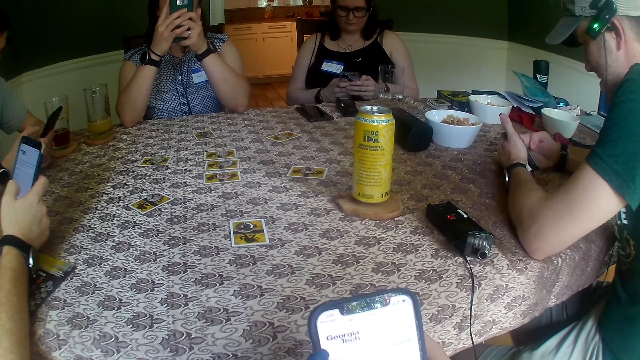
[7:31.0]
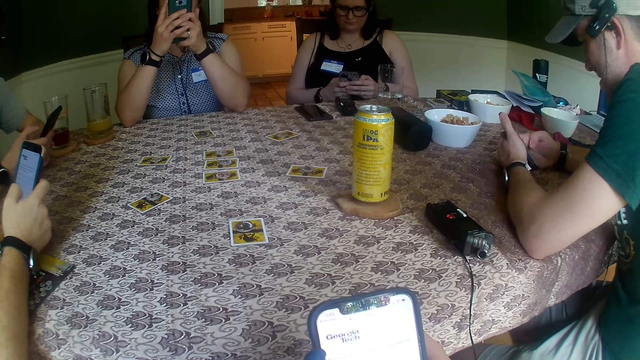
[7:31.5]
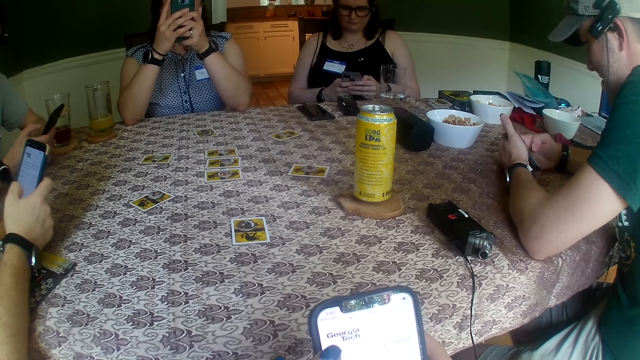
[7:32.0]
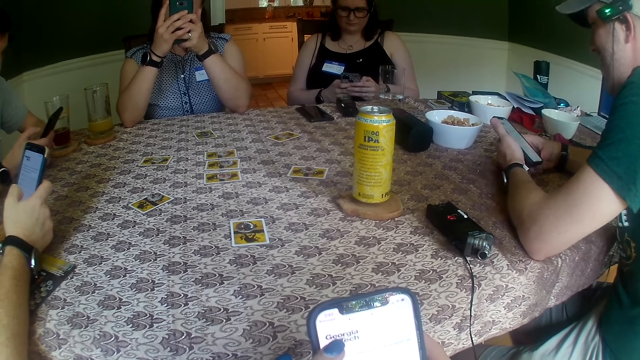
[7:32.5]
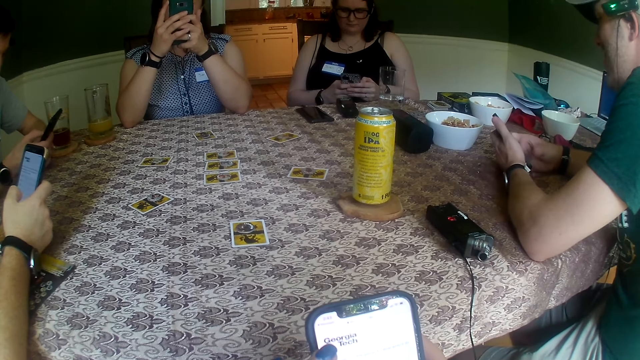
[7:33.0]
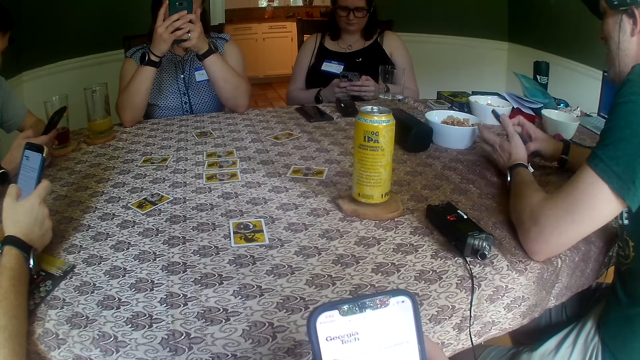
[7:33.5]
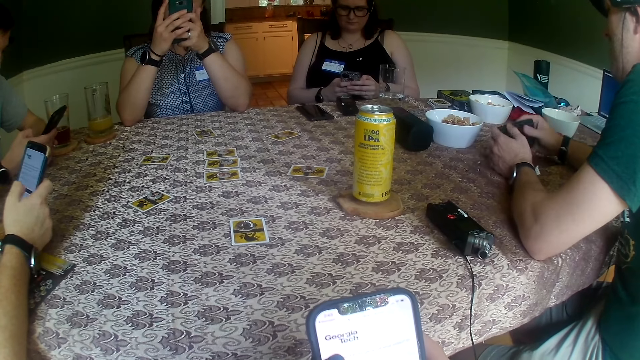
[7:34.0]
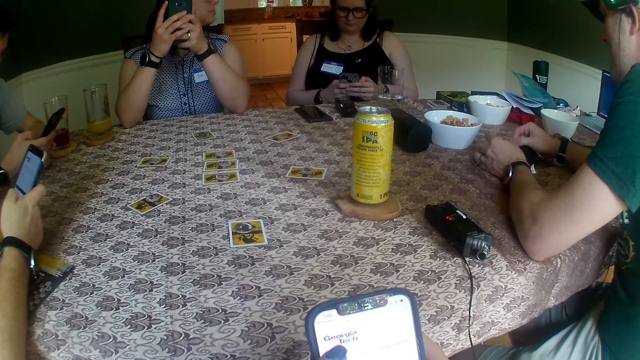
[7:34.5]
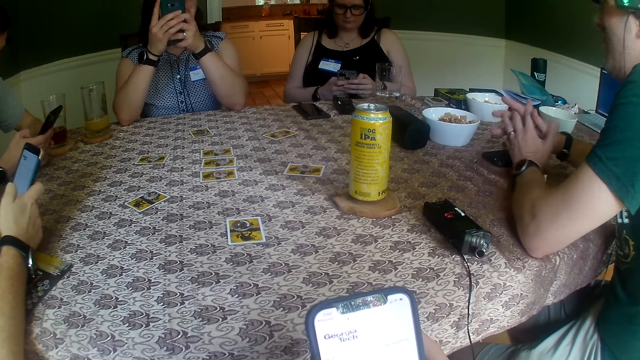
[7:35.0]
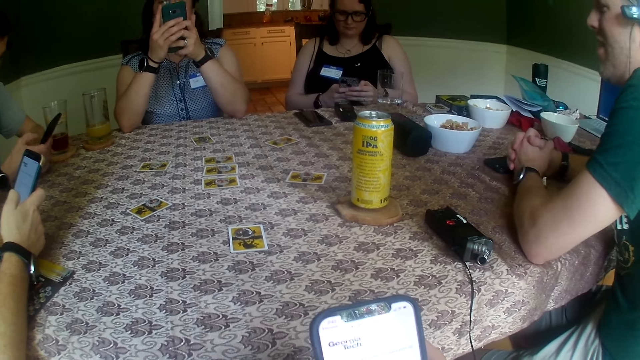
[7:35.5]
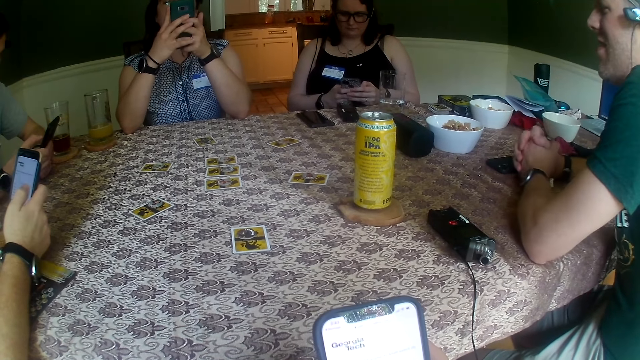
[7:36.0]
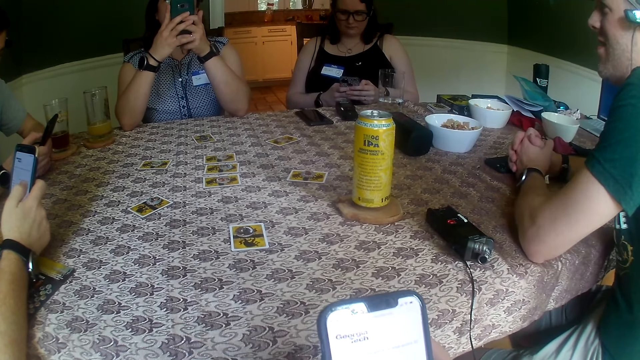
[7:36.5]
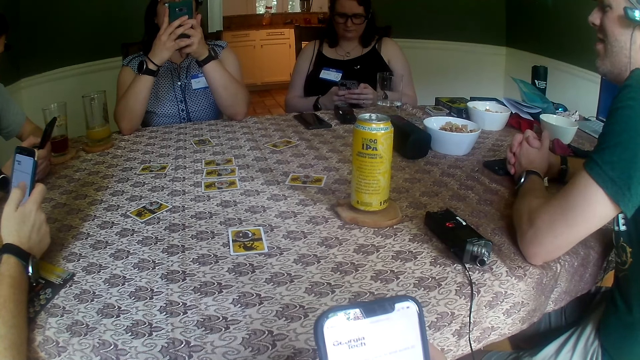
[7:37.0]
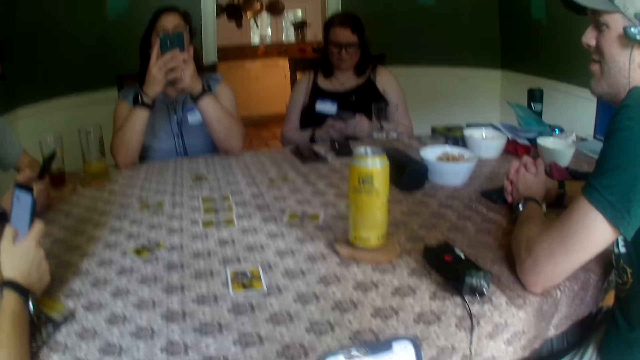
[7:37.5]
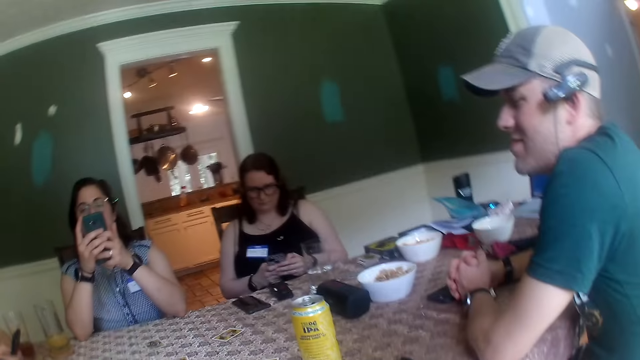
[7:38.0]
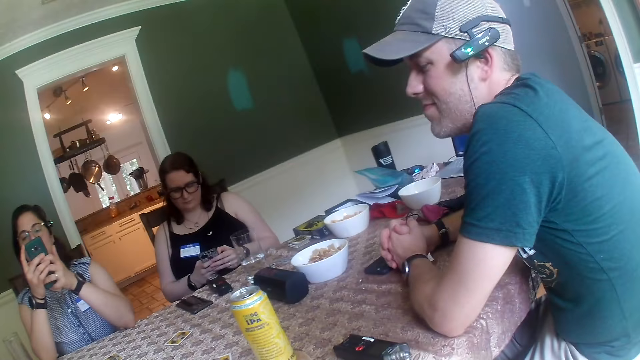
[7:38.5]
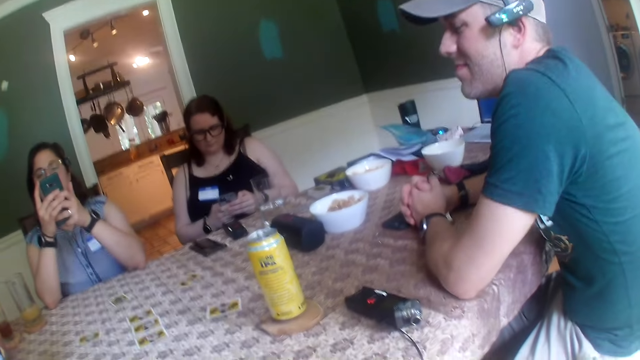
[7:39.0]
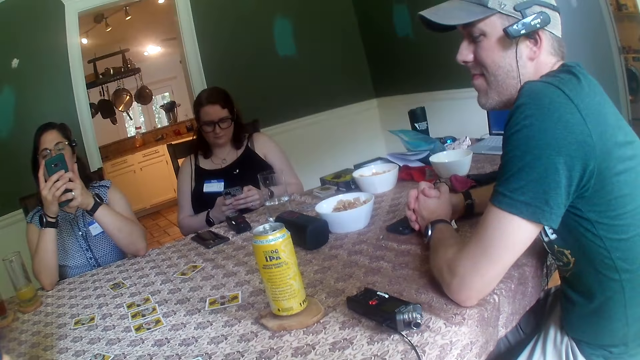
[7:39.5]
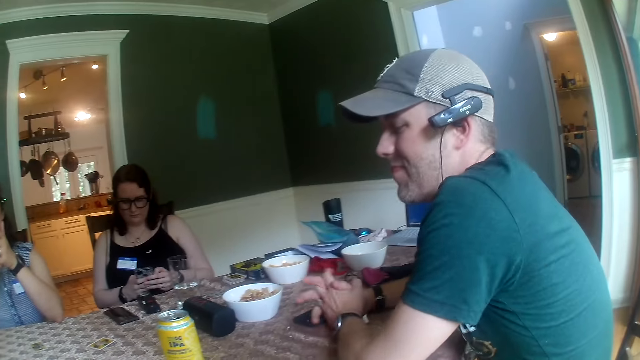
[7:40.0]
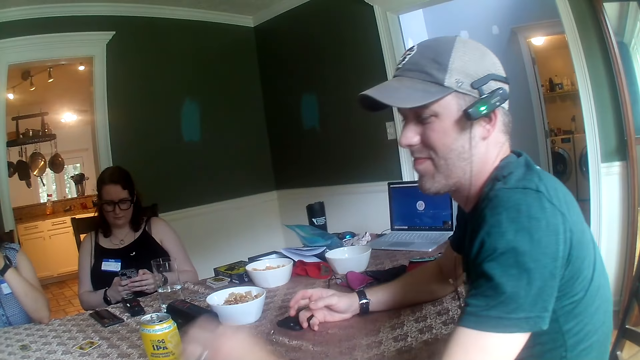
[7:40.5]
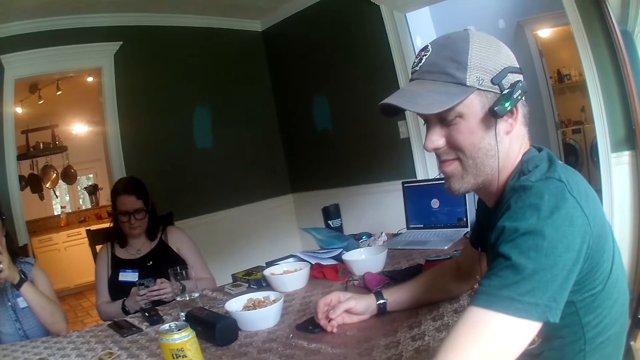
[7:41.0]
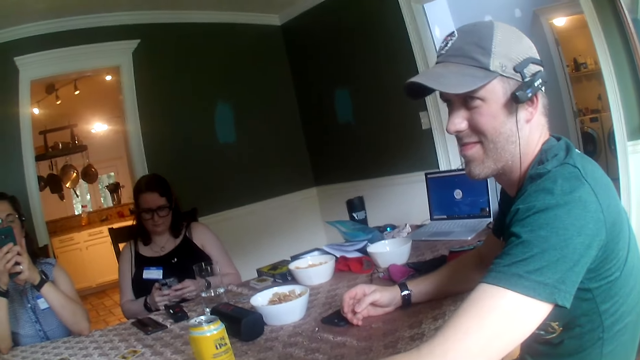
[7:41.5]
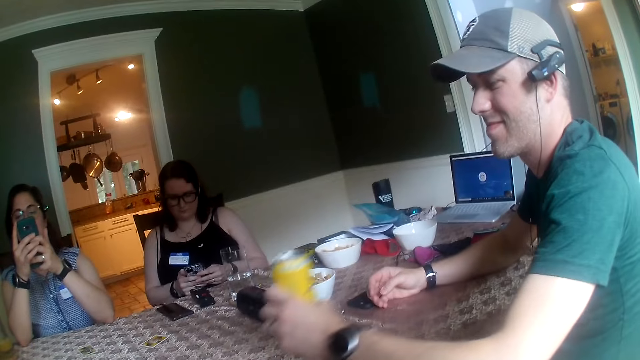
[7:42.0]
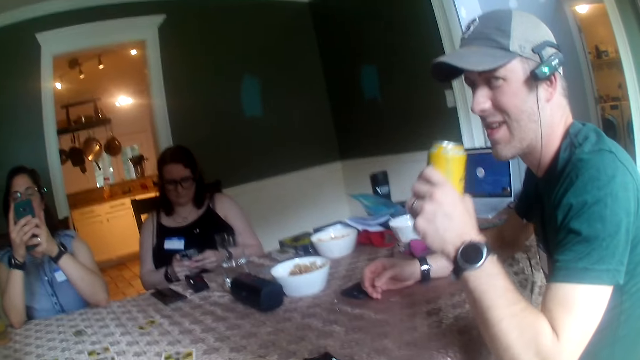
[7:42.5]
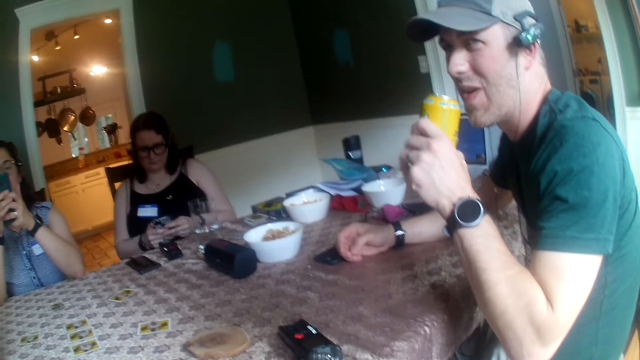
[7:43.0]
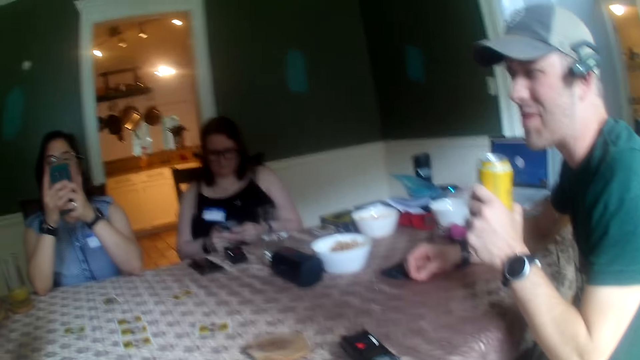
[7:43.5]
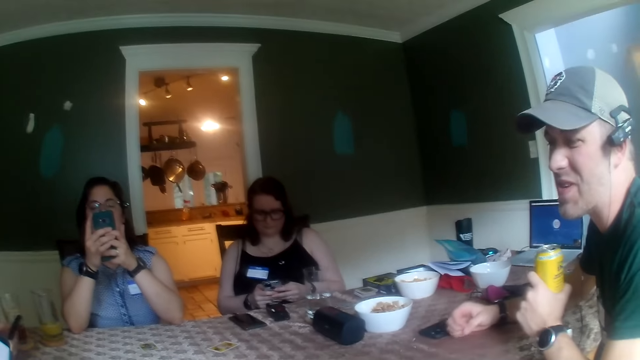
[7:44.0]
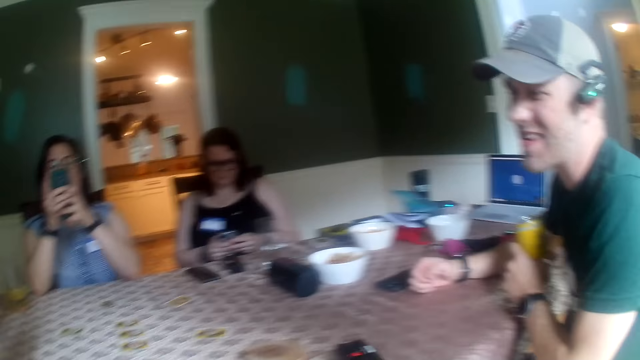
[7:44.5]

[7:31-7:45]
A man swipes his phone with his right hand and drops his phone on the table with his right hand. The camera wearer converses with the people at the table. They look around. The man picks up a can of malt on the table with his left hand.

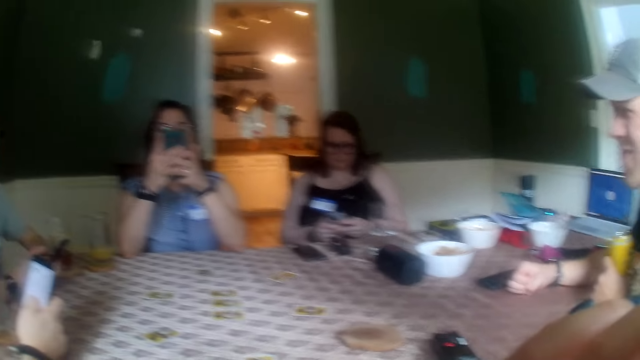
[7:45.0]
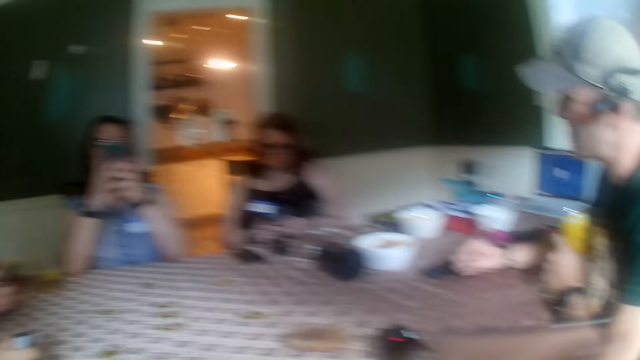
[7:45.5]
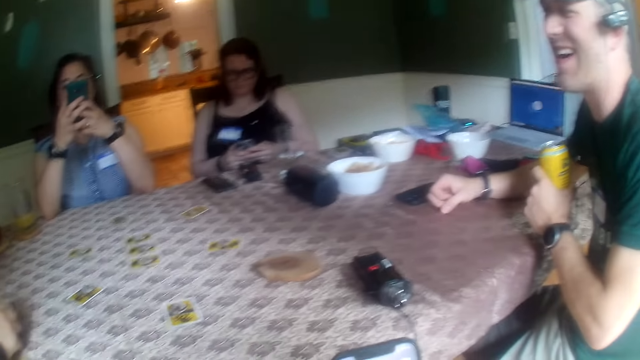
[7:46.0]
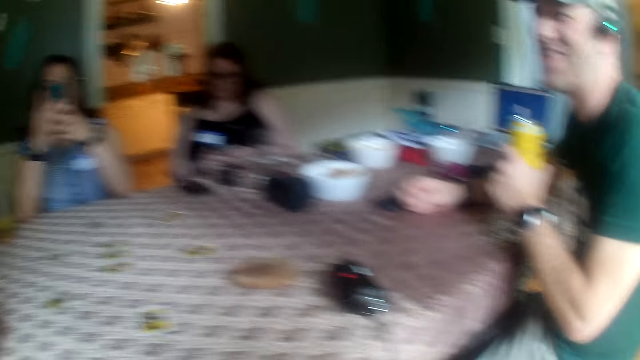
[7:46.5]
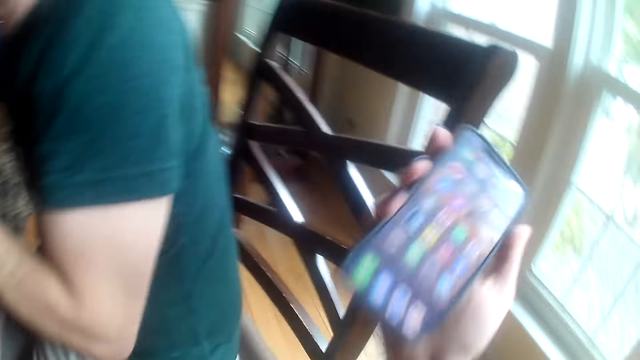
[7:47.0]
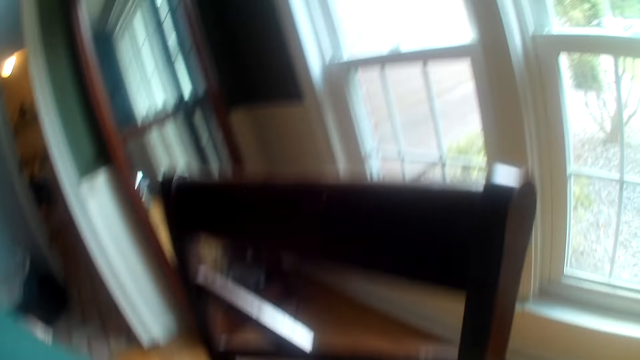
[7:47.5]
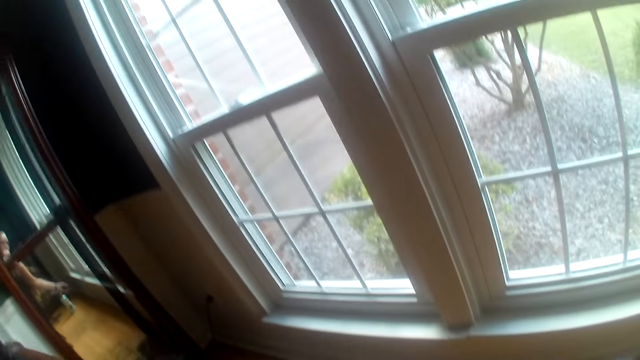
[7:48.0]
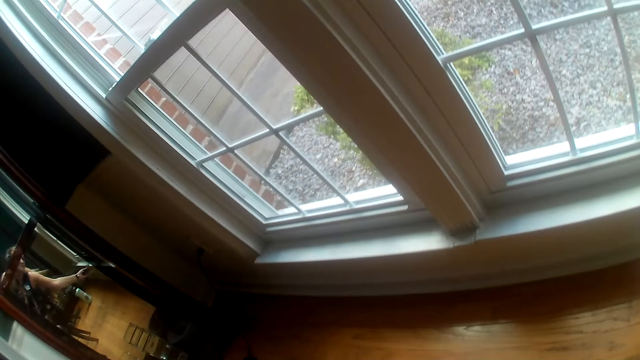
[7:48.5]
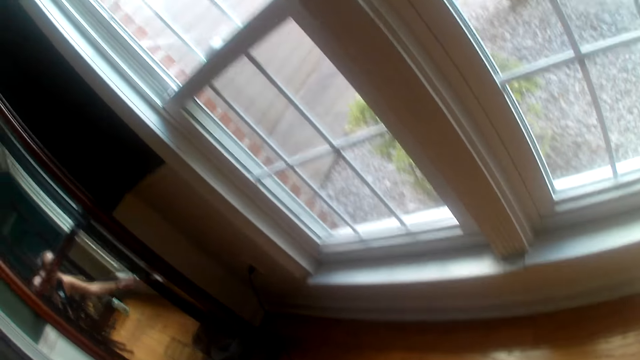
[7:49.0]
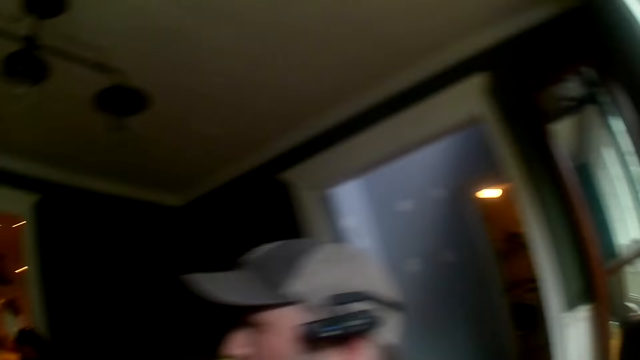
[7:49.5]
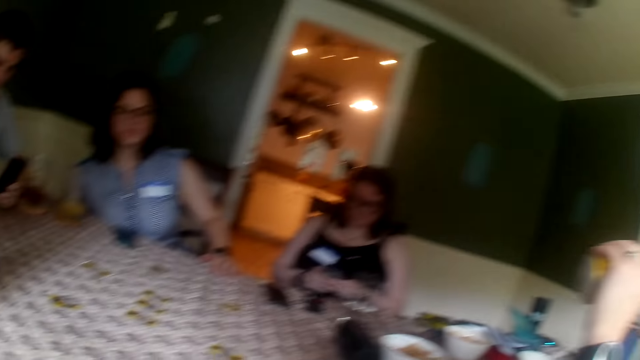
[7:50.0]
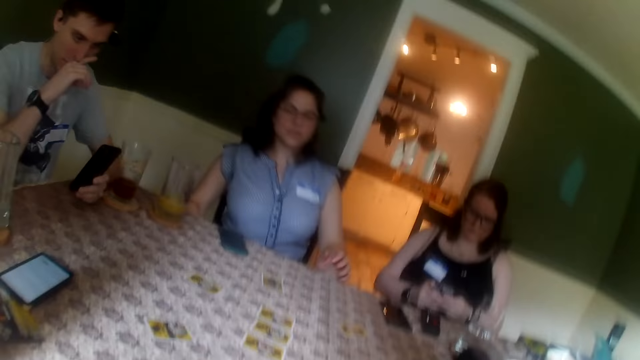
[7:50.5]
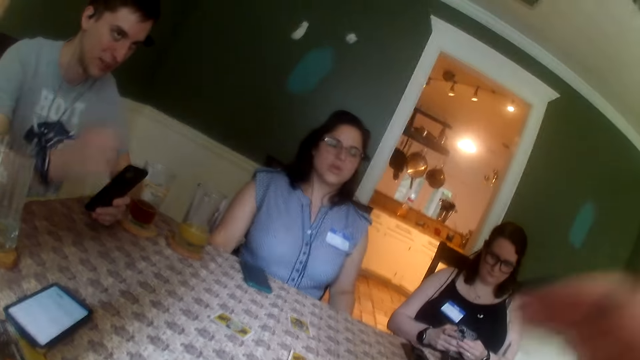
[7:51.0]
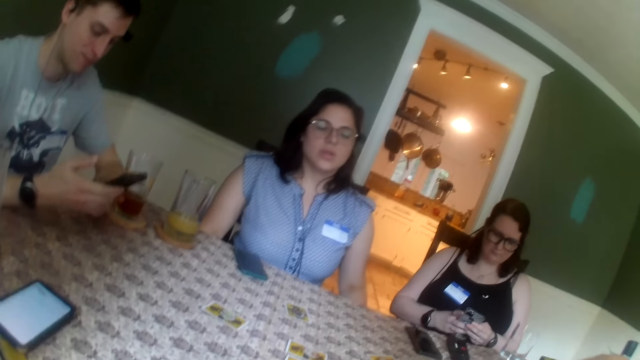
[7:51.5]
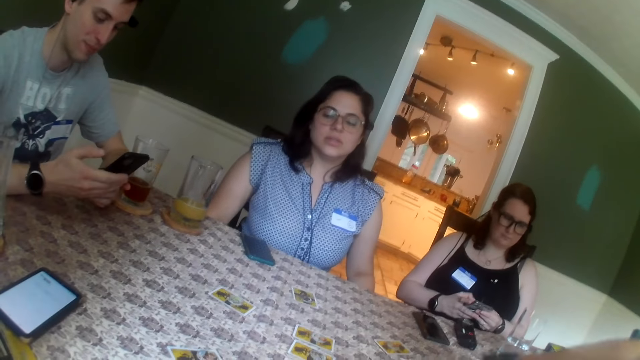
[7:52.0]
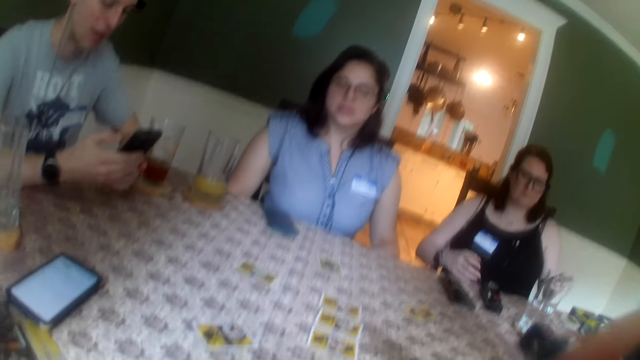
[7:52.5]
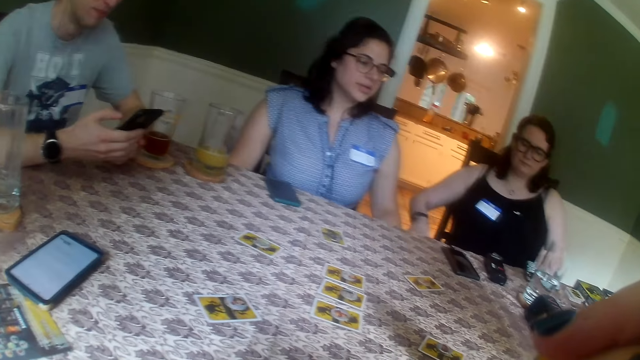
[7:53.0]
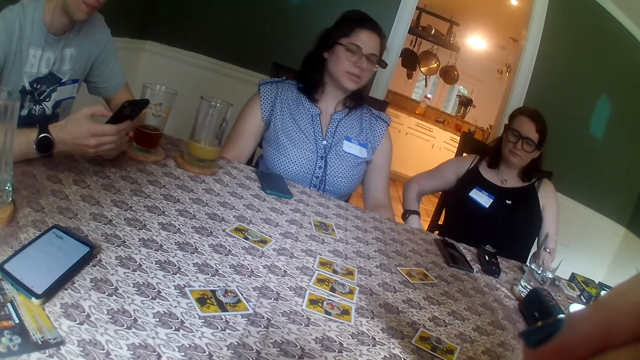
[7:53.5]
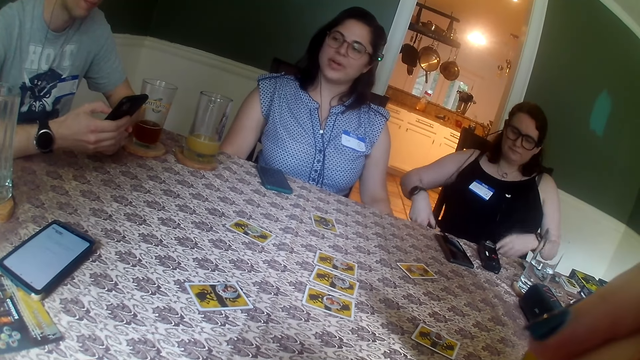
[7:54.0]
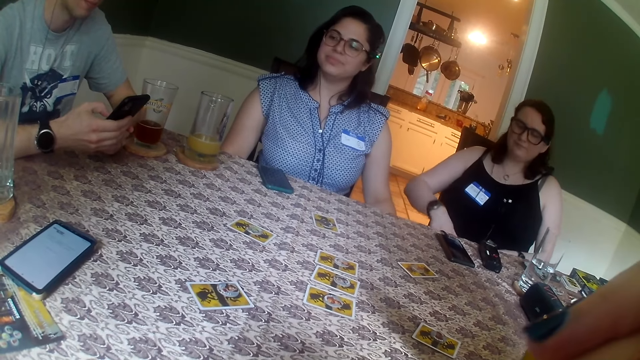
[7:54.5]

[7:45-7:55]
The camera wearer stands up from the table and drops her phone on a window pane. A man drinks from a can of malt in his left hand. The camera wearer looks around. A woman drops the phone in her left hand on the table.
